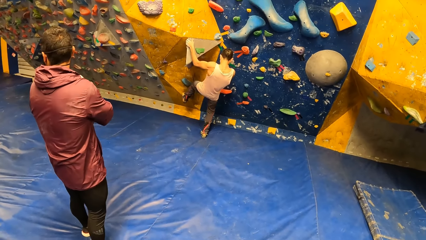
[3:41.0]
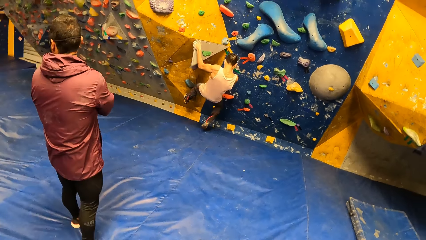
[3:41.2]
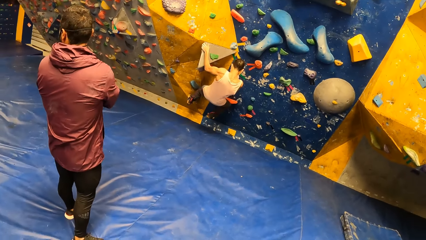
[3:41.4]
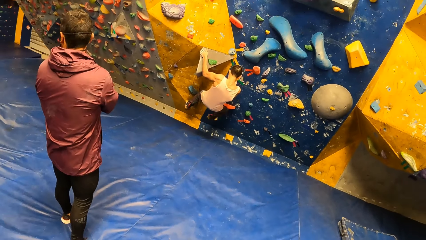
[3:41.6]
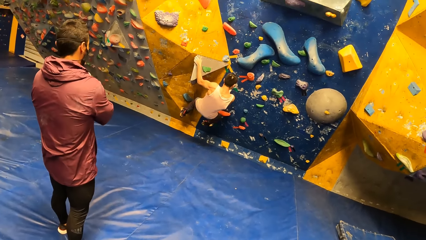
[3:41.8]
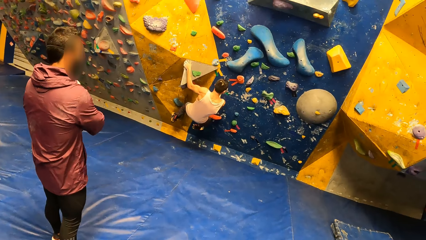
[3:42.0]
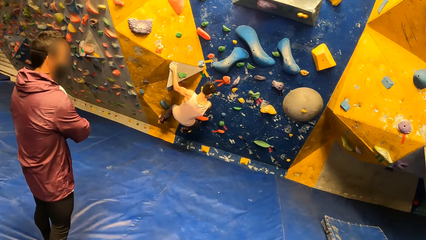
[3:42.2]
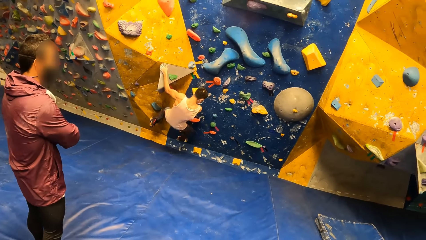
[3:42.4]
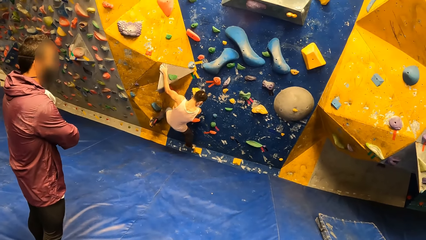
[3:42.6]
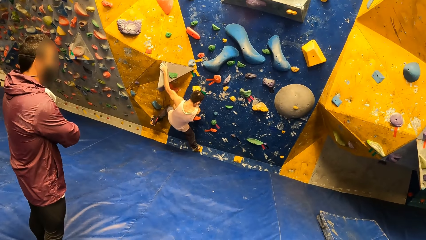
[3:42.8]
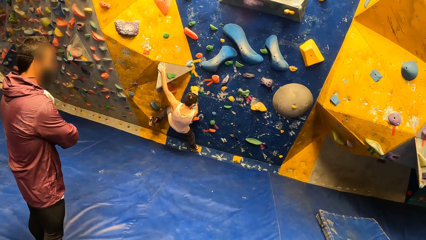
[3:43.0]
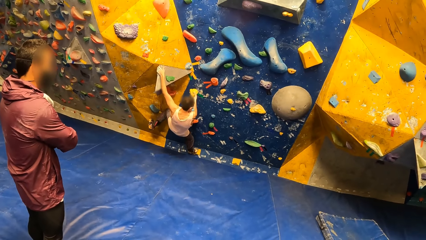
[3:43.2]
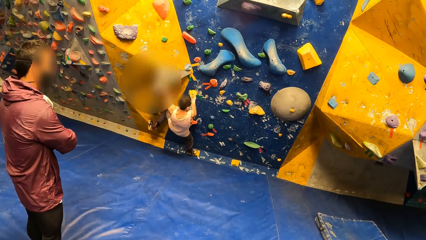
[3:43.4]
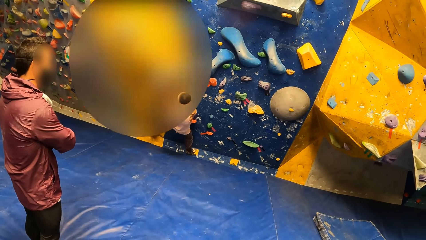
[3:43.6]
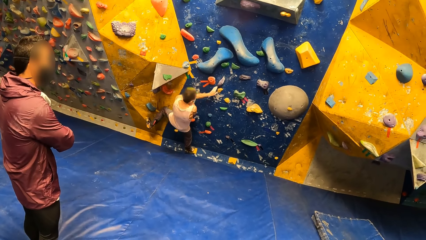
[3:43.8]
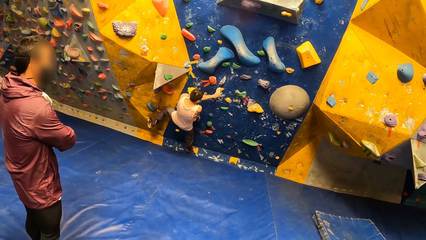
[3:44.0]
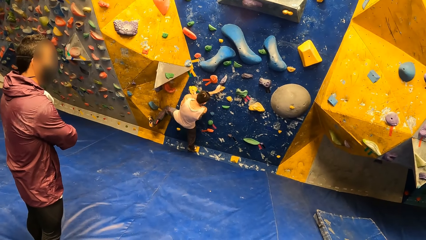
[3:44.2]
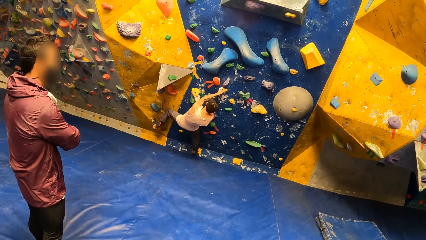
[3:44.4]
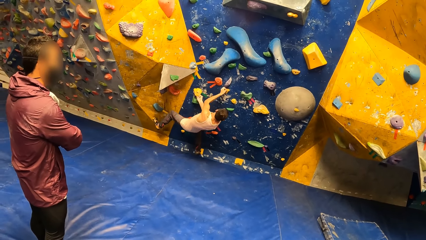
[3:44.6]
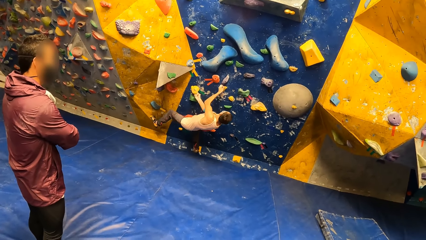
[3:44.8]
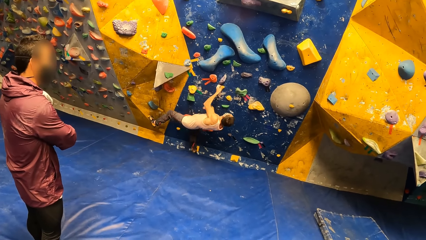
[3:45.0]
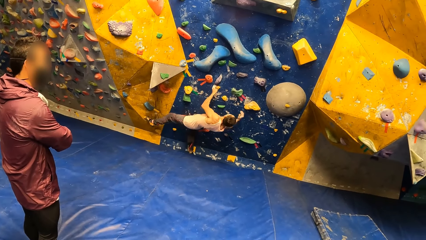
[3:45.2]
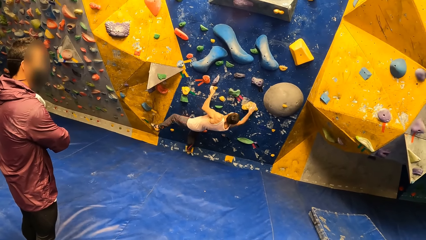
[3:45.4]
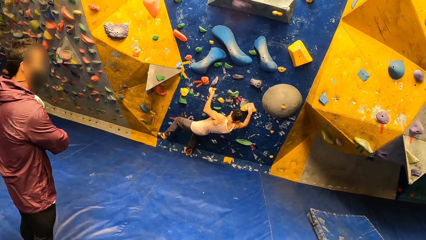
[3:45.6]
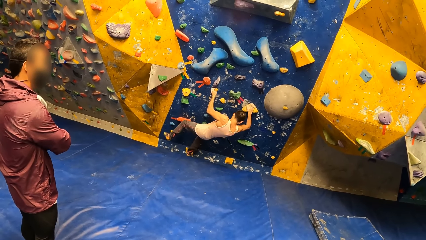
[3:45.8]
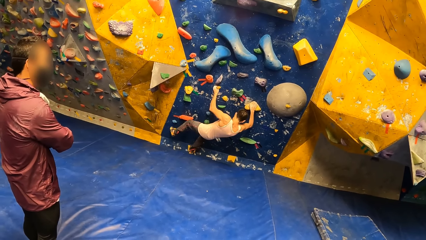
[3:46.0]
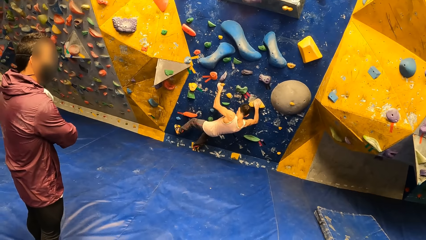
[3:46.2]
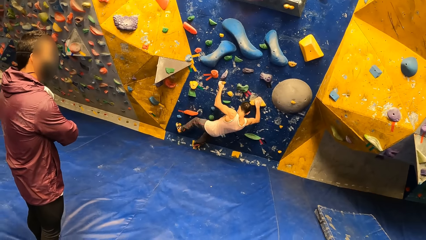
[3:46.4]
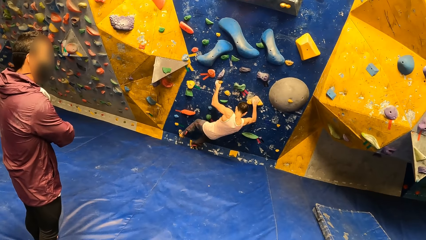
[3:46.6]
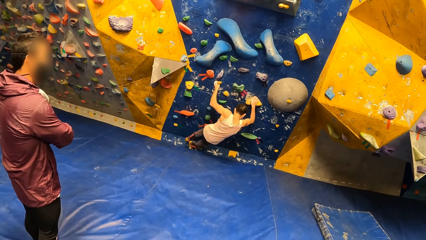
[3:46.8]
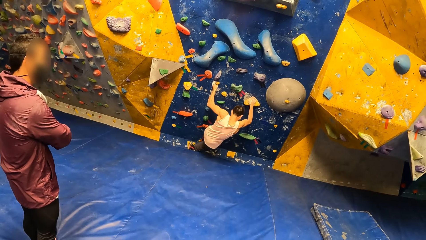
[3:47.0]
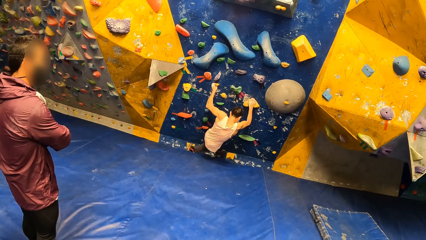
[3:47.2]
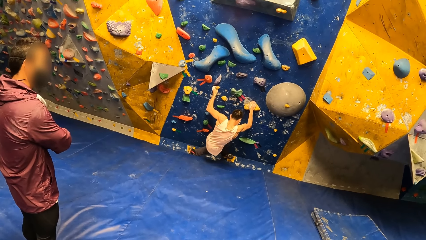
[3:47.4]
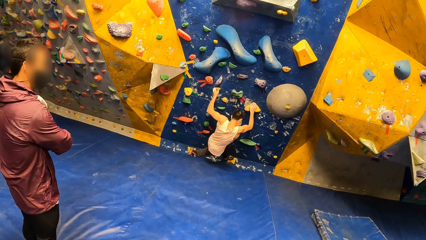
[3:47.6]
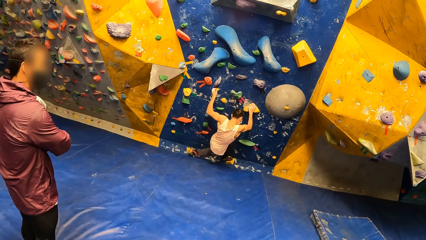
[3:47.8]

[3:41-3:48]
A man climbs the wall.

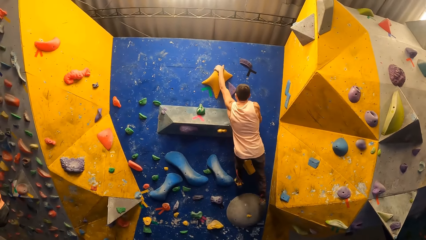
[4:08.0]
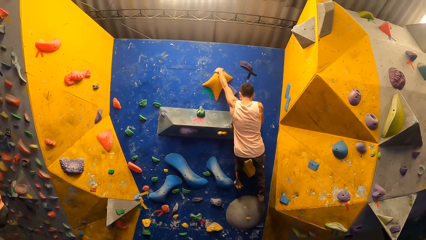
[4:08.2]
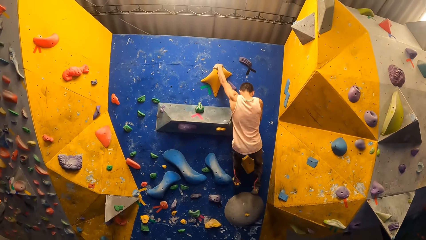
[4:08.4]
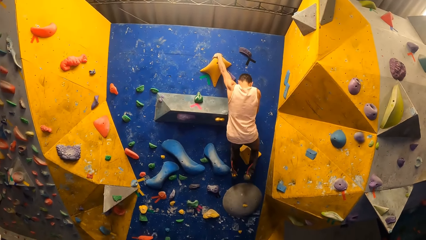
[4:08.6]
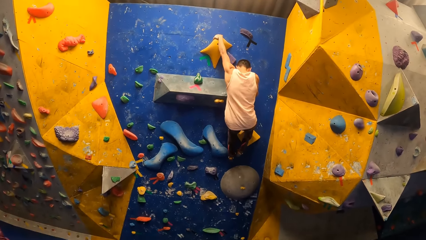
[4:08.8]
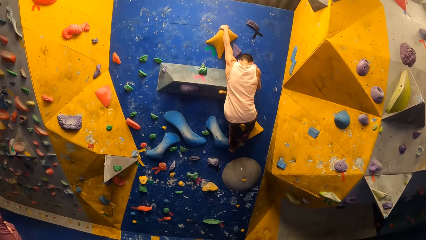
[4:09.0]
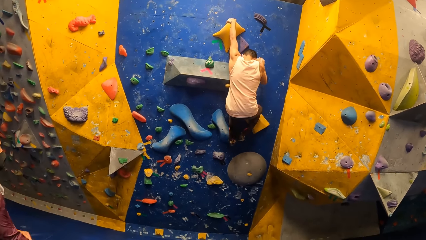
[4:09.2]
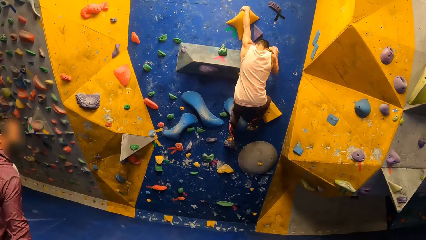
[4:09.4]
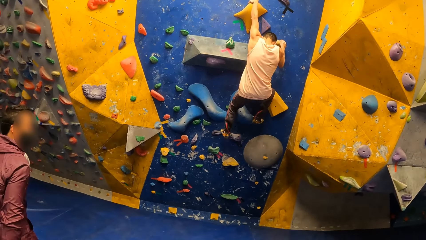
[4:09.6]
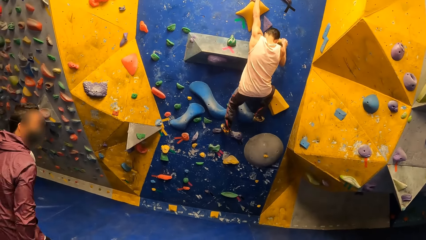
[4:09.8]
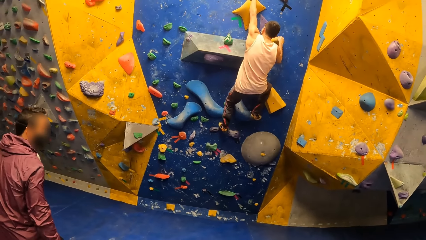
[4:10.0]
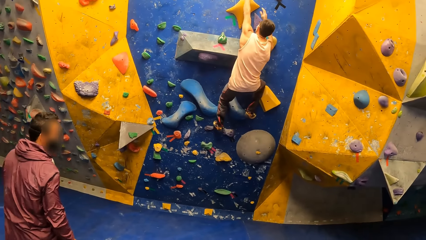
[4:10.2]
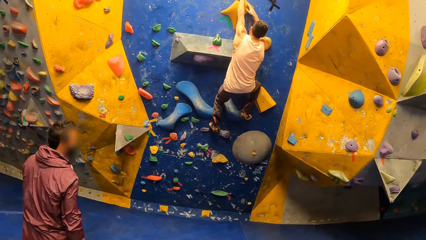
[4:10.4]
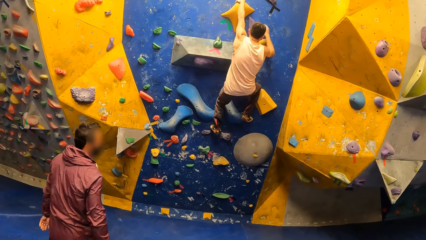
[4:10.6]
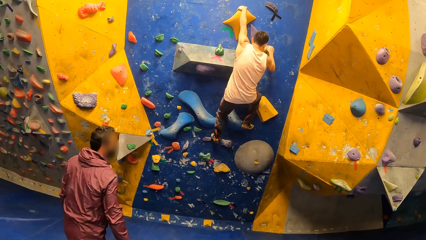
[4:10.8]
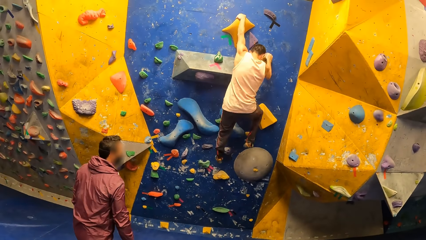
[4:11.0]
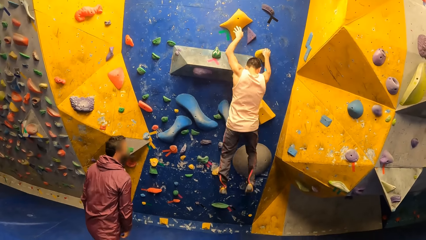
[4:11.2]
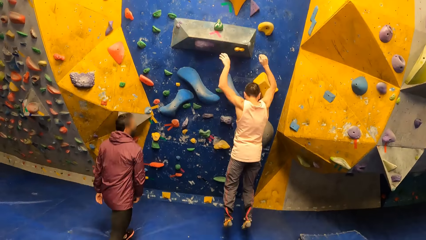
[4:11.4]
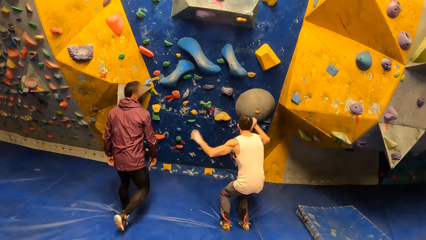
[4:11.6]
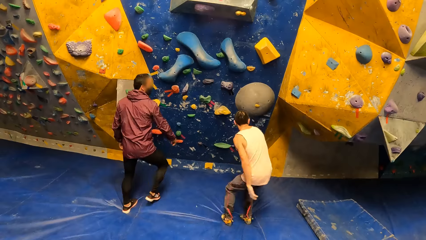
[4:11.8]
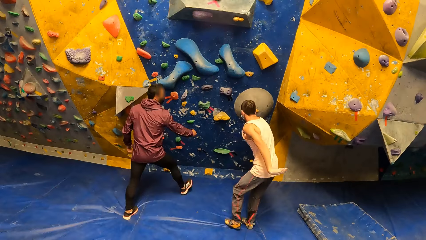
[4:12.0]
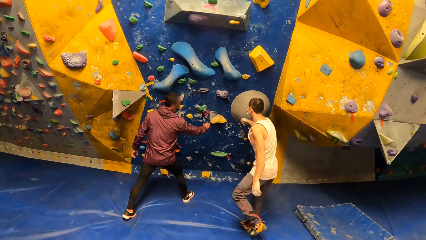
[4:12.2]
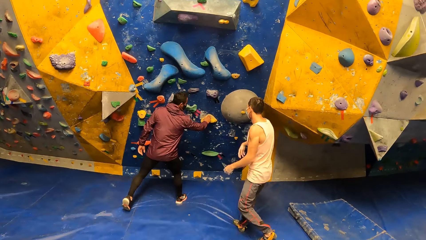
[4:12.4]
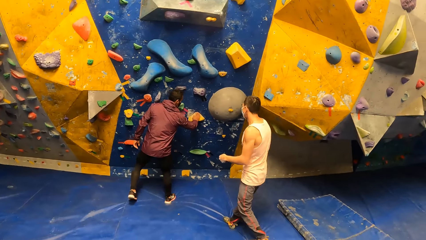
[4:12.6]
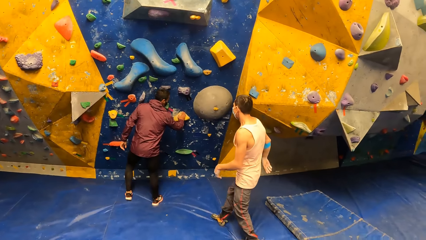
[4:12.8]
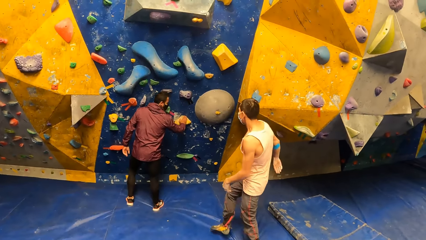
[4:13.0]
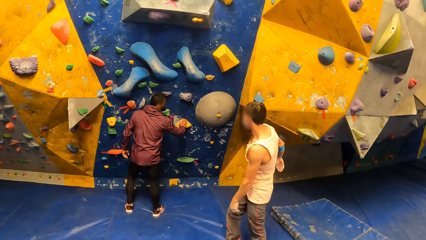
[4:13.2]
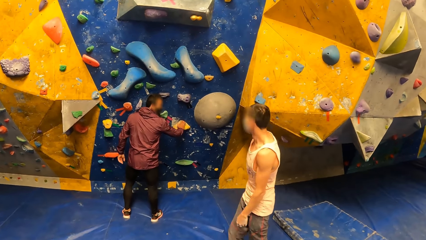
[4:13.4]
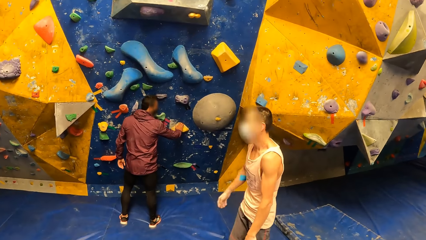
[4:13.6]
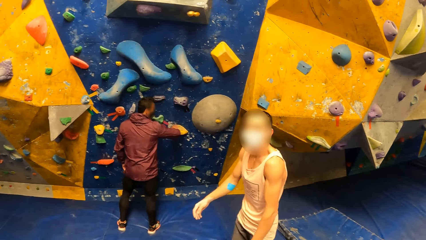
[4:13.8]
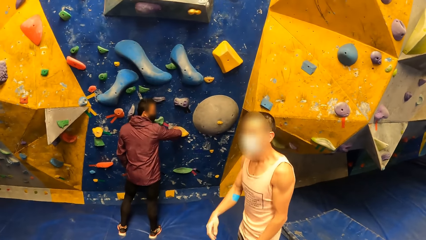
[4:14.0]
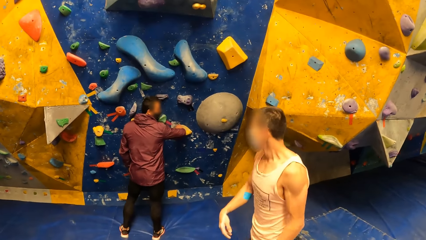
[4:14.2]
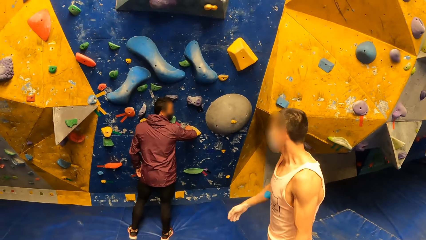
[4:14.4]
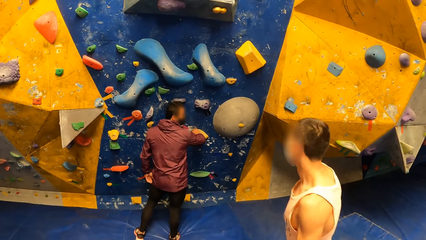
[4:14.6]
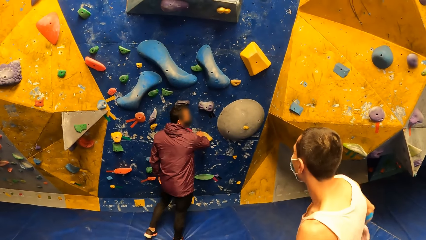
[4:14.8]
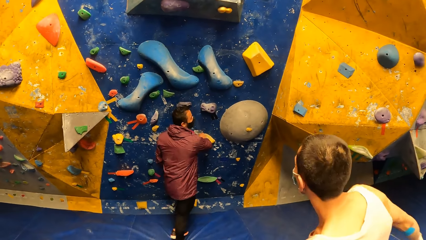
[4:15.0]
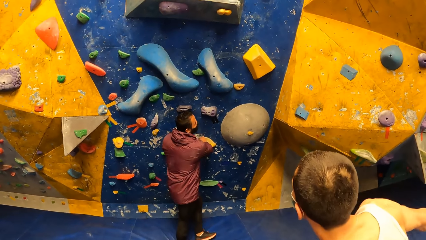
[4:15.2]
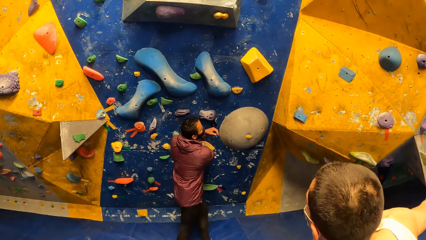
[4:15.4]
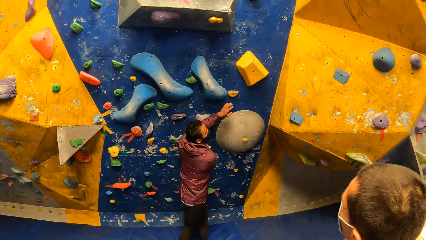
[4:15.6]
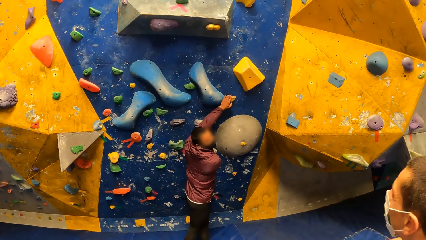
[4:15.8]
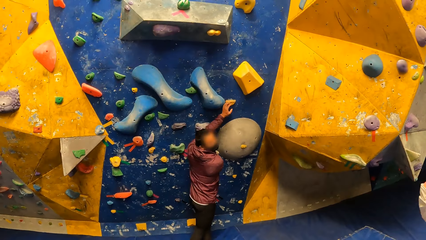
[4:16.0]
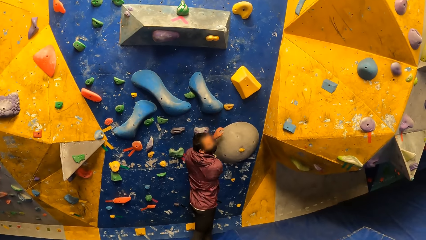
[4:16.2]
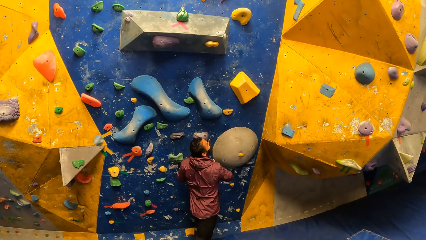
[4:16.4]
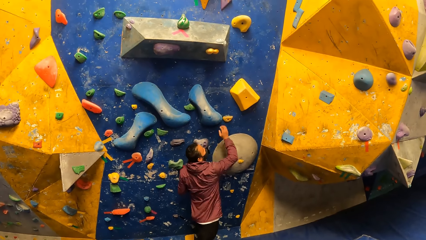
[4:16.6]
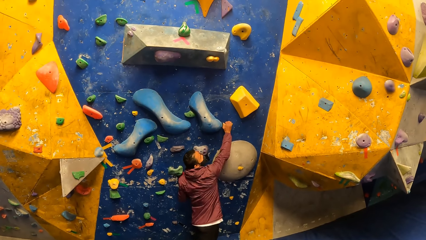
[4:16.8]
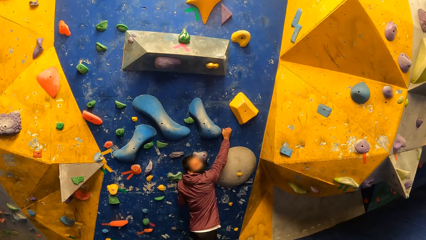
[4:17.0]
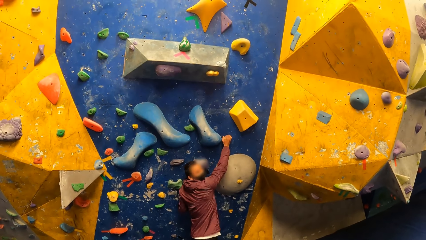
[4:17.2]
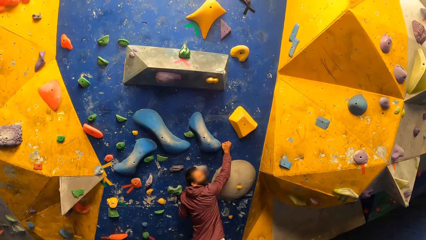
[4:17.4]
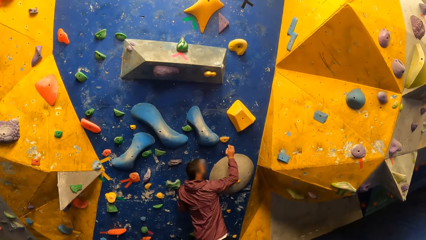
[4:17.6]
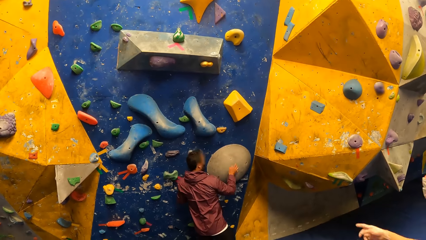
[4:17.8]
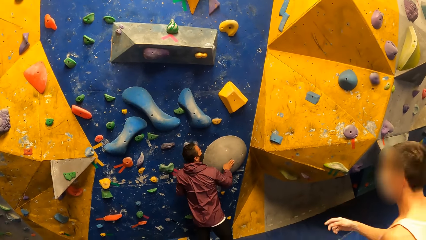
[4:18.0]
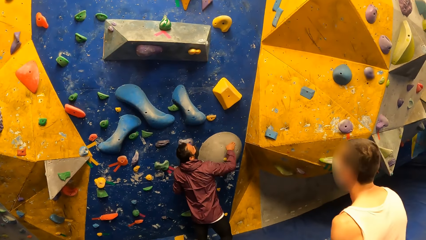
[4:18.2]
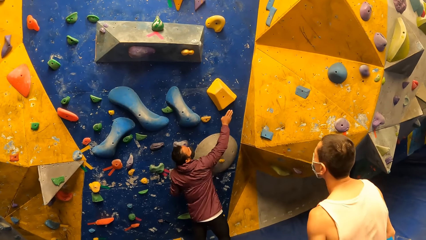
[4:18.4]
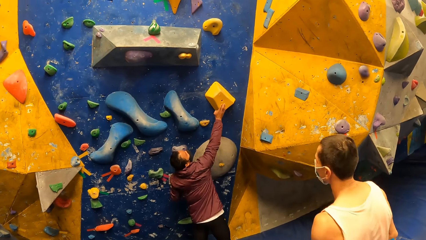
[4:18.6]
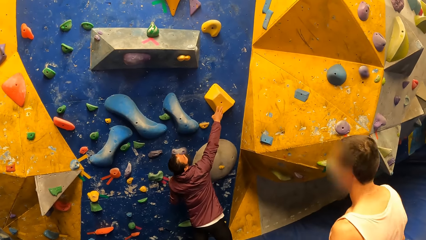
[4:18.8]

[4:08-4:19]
A man walks towards the bouldering wall. Another man jumps down from the crag. The first man touches the crag with his right hand. The first man demonstrates to the other man. The first man interacts with the other man. The first man converses with the other man.
